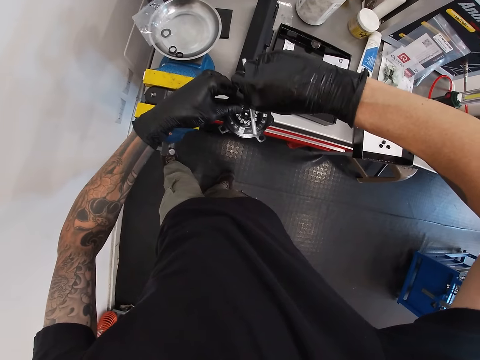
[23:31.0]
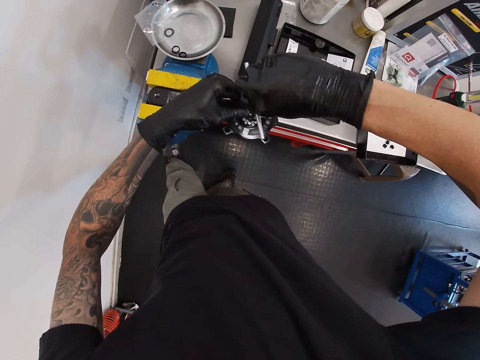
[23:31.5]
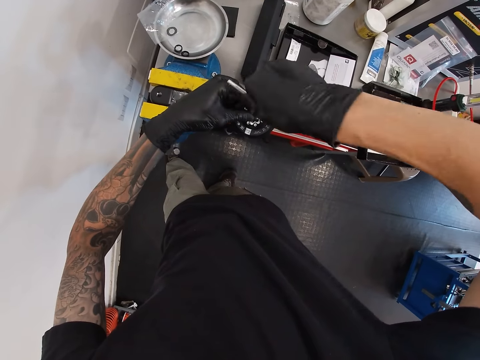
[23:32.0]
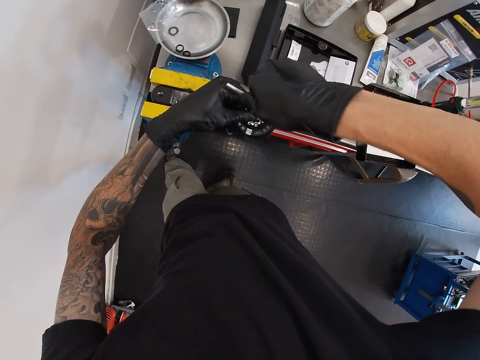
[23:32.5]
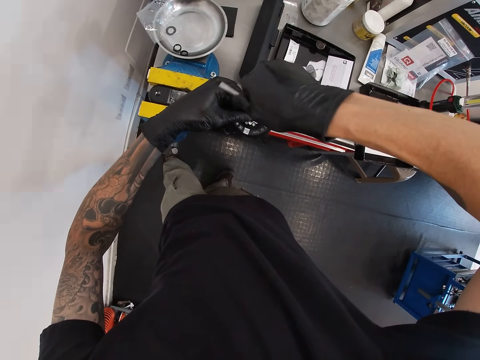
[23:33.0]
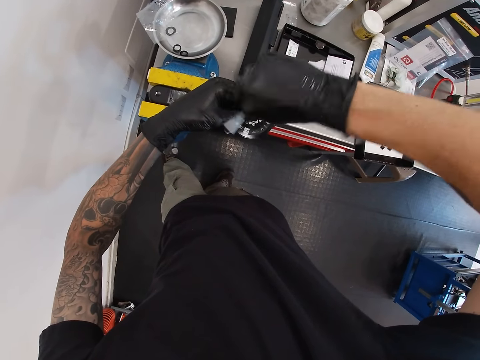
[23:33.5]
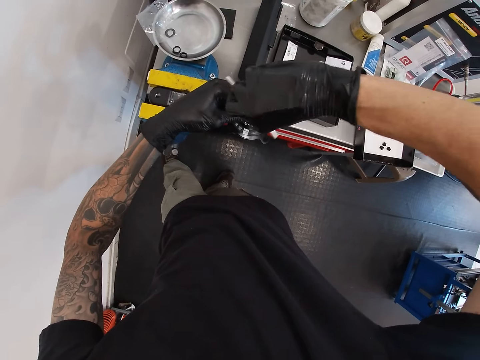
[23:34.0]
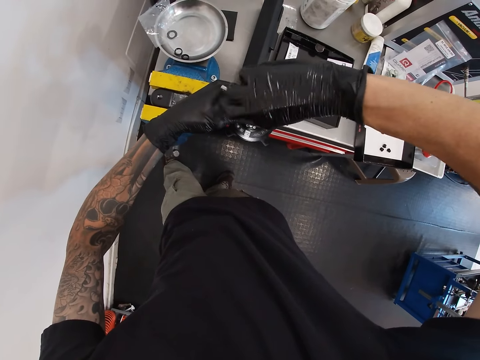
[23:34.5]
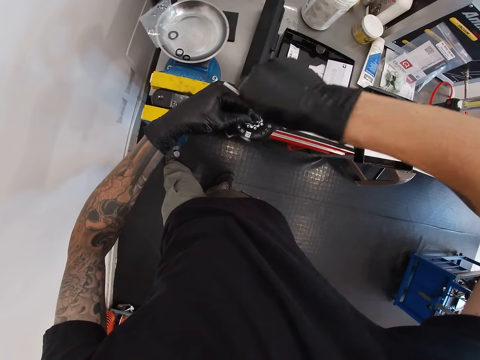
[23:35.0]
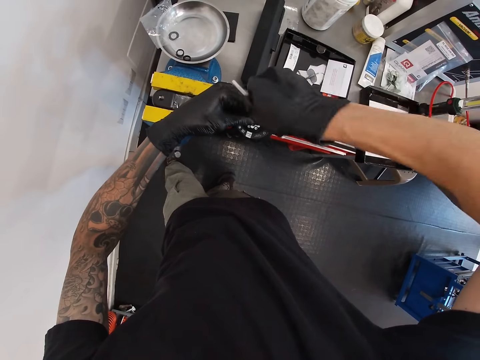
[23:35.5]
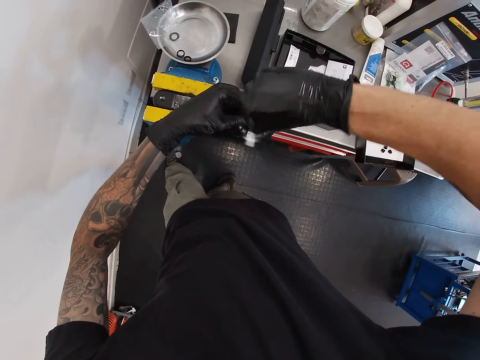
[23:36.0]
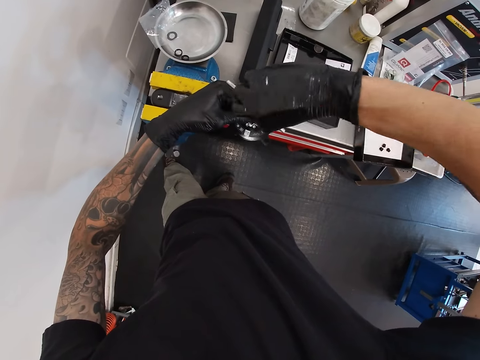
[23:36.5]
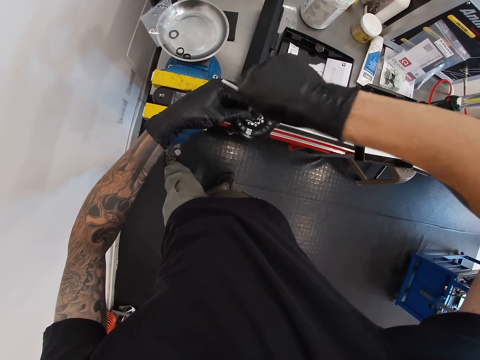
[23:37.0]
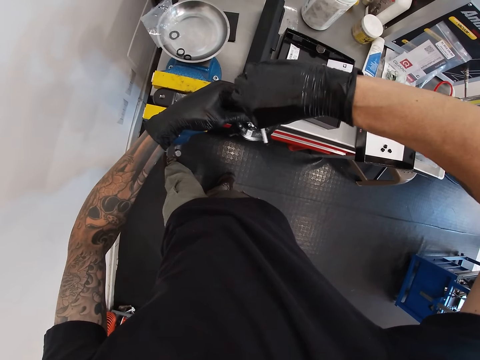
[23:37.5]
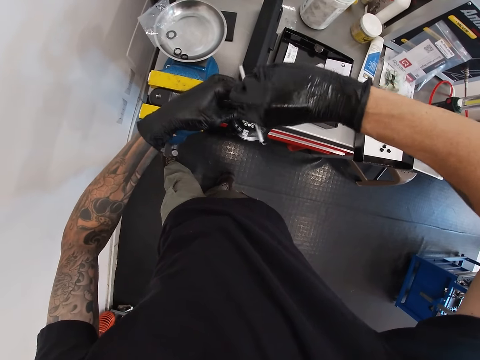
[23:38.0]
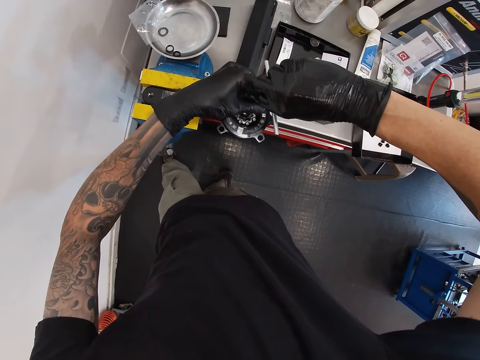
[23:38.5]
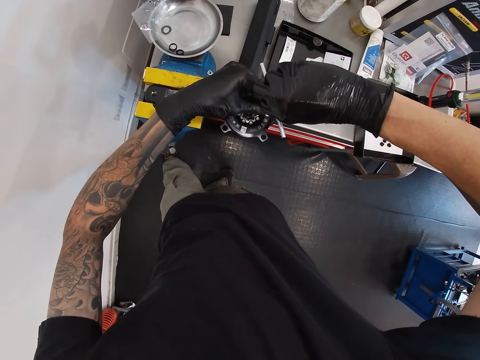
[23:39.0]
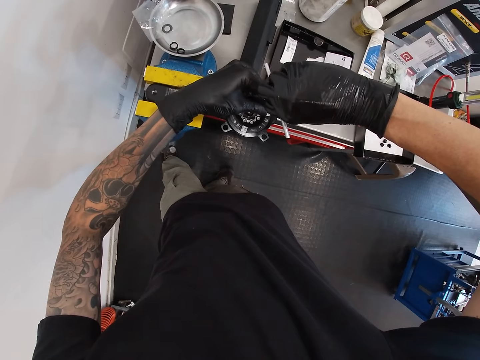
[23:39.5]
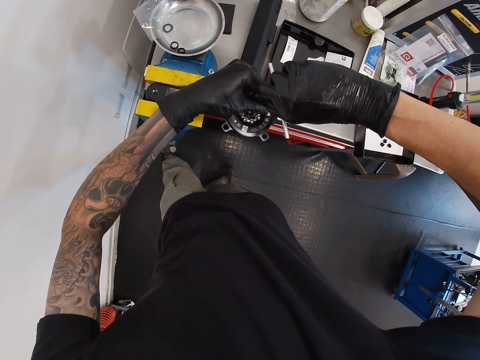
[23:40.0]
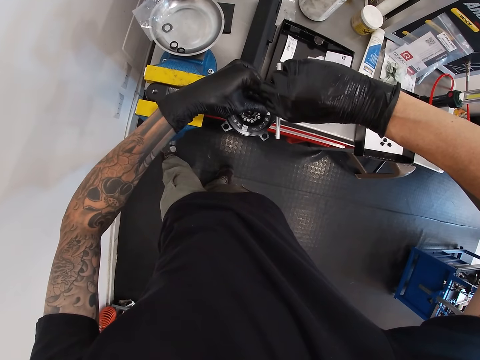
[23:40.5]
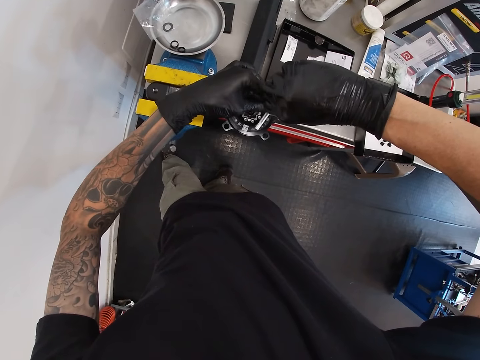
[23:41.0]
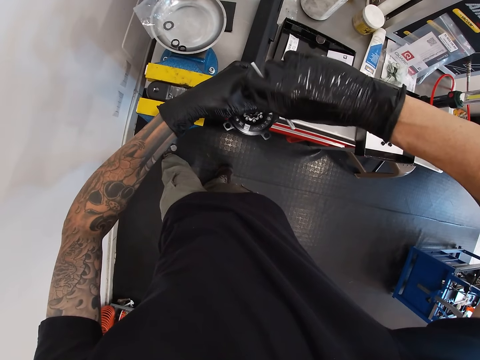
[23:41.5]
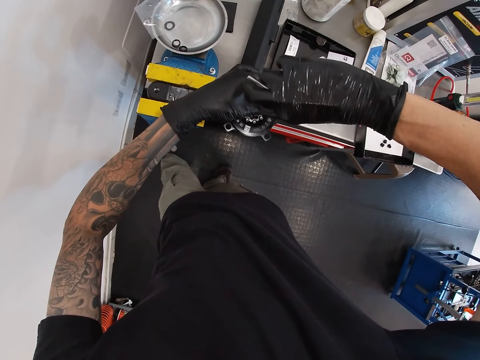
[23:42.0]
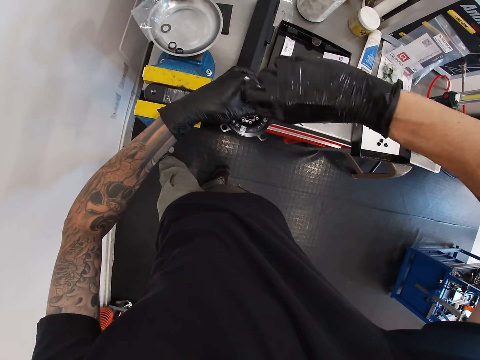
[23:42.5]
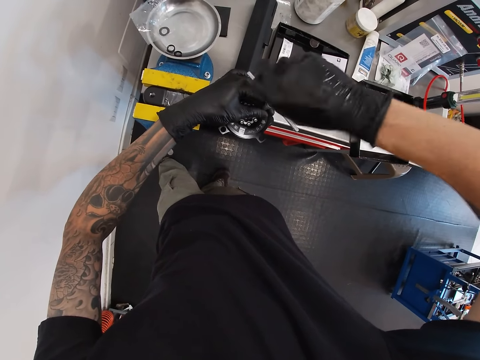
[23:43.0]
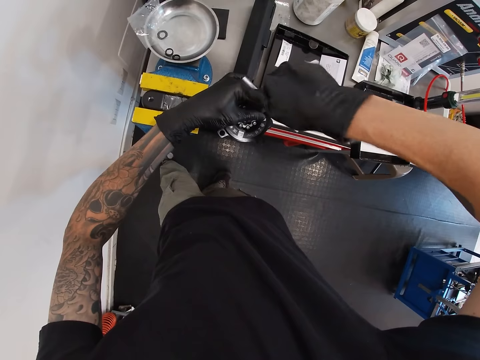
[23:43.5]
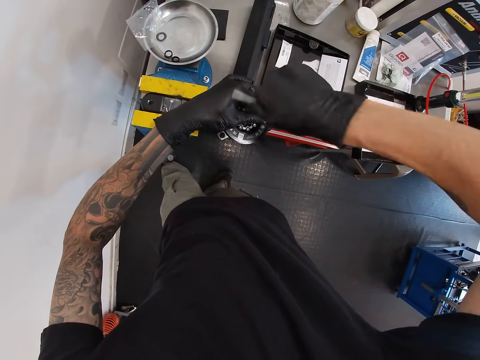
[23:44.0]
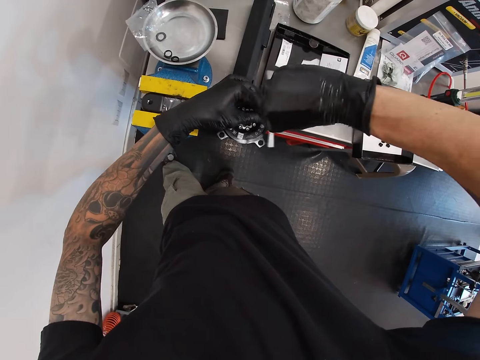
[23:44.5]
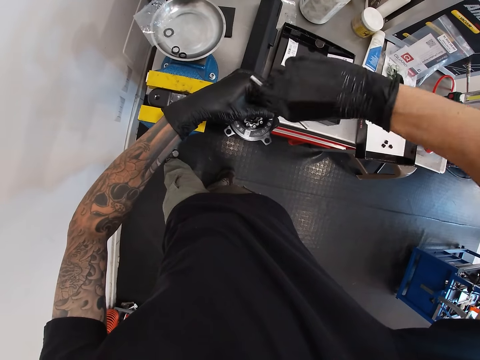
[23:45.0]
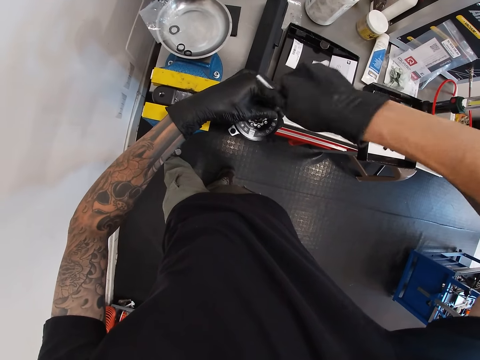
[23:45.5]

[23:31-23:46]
The camera wearer fastens the bolt with the bolt fastener. They fasten it again.

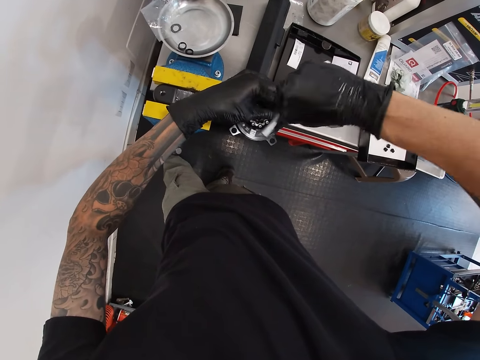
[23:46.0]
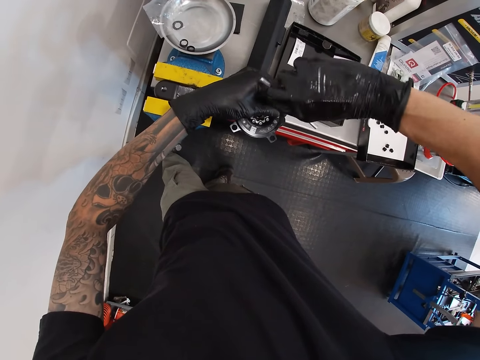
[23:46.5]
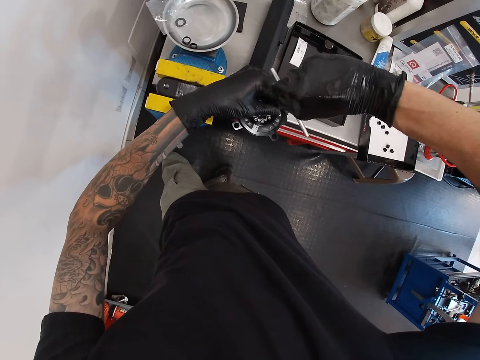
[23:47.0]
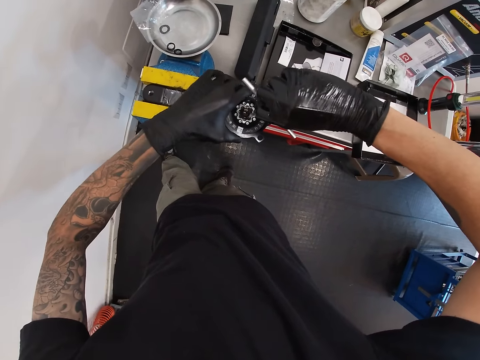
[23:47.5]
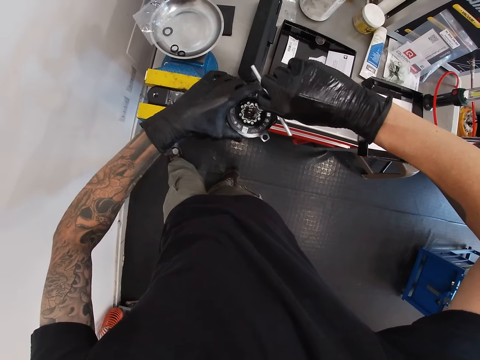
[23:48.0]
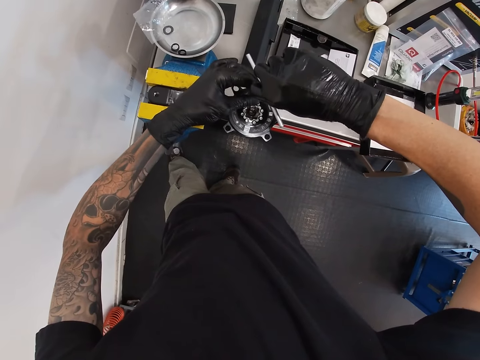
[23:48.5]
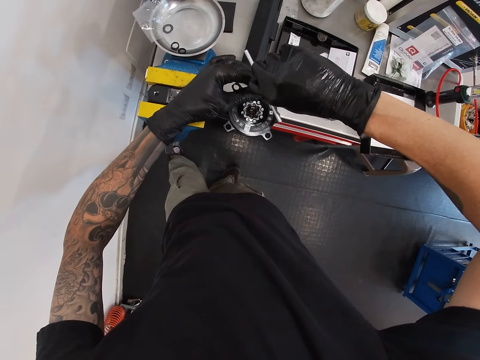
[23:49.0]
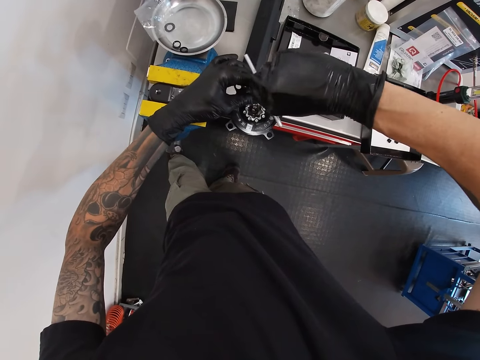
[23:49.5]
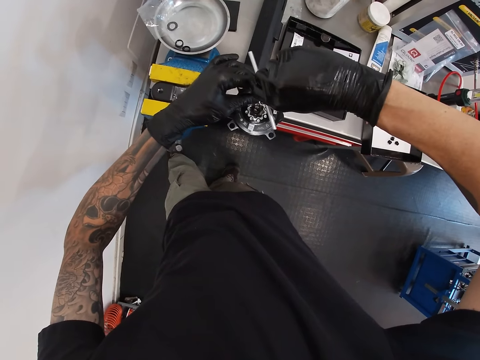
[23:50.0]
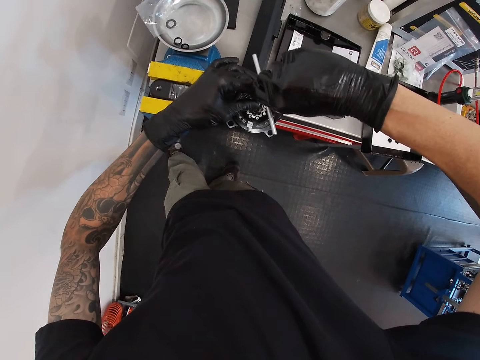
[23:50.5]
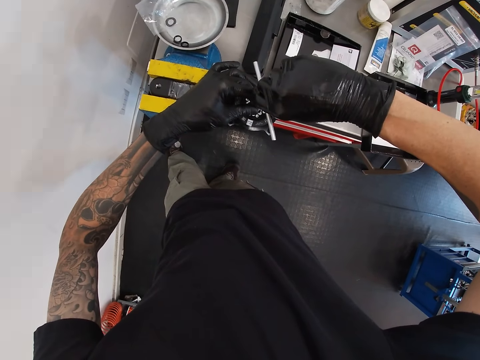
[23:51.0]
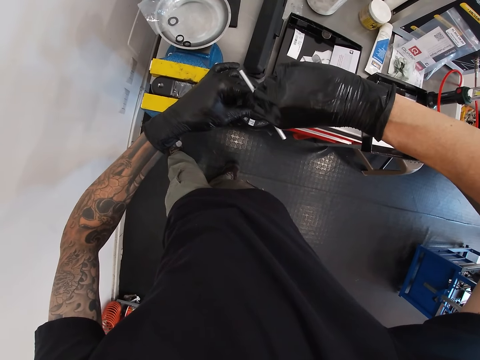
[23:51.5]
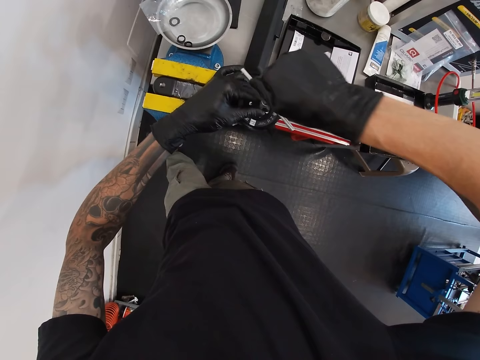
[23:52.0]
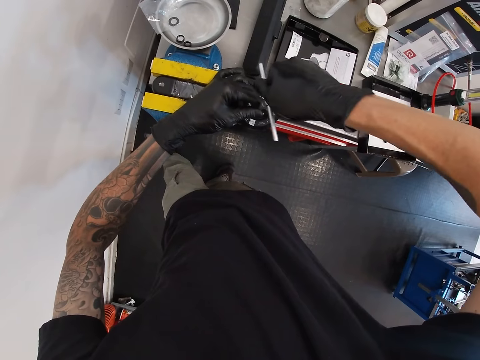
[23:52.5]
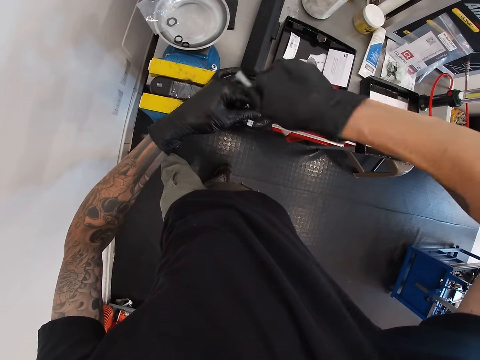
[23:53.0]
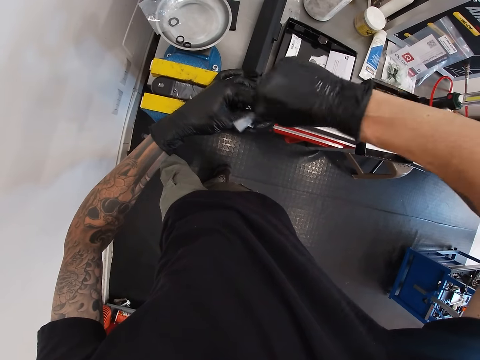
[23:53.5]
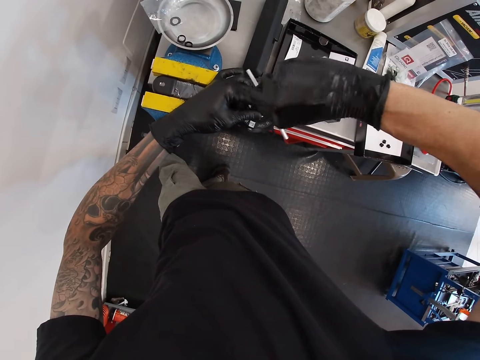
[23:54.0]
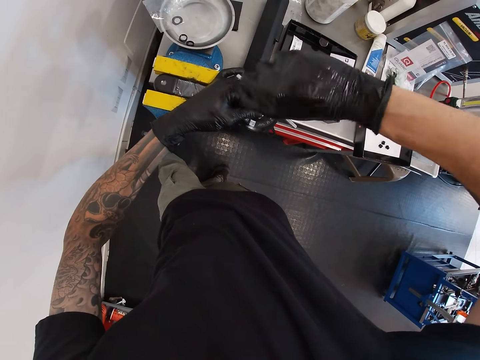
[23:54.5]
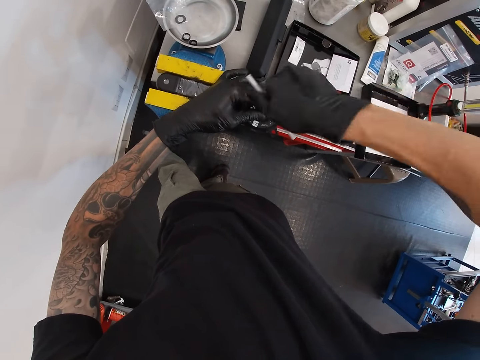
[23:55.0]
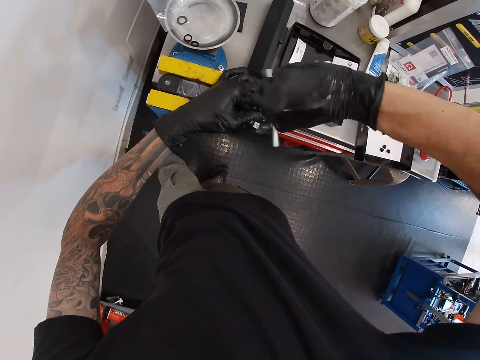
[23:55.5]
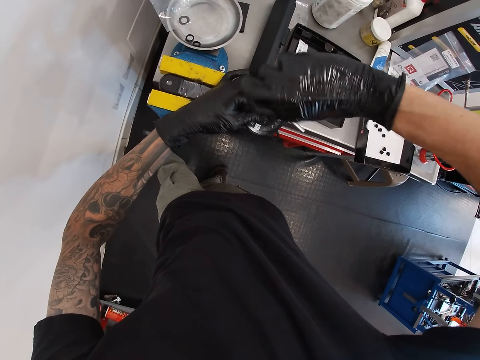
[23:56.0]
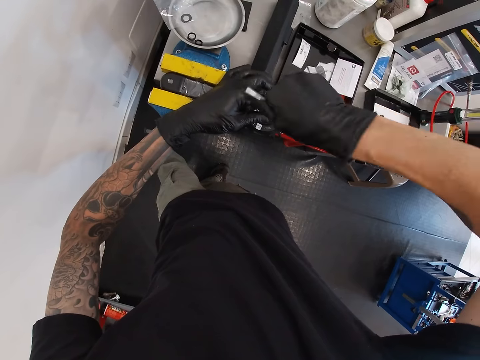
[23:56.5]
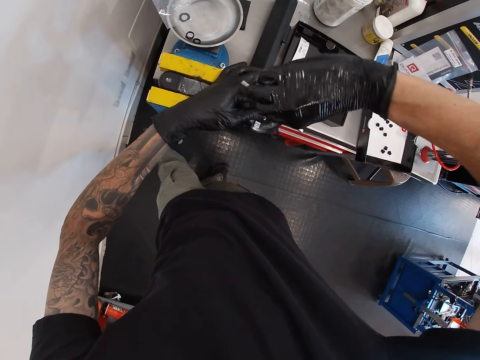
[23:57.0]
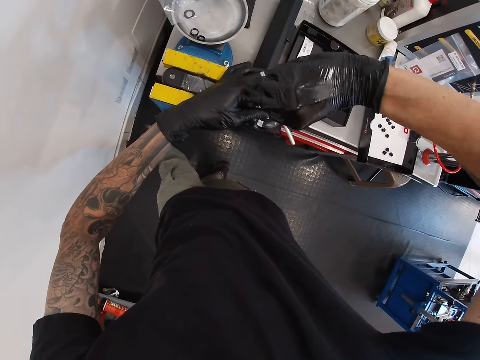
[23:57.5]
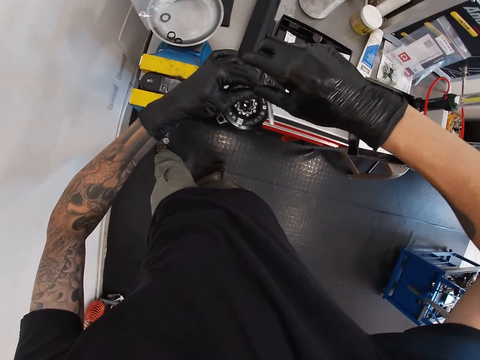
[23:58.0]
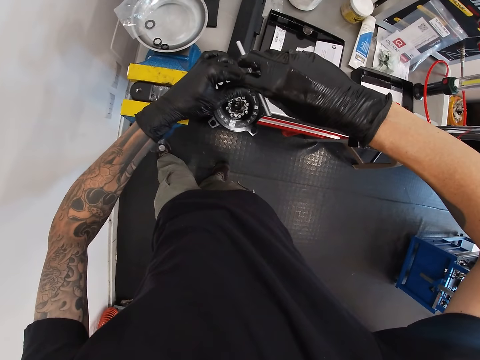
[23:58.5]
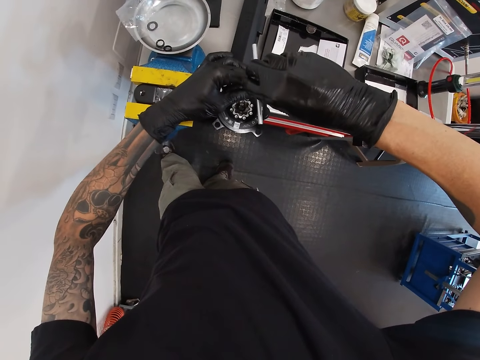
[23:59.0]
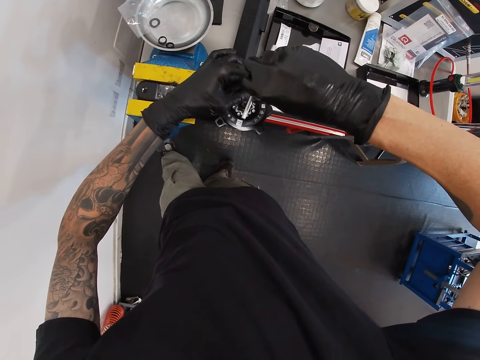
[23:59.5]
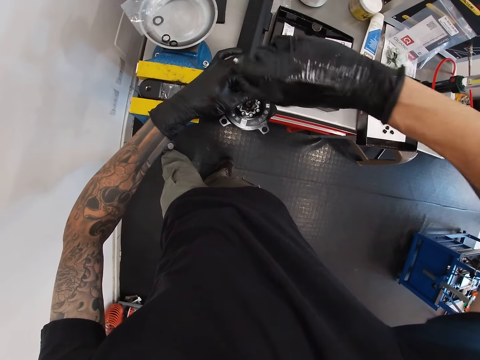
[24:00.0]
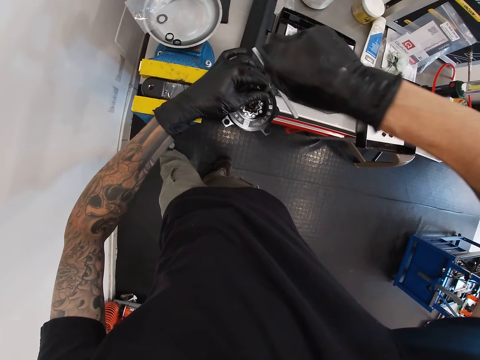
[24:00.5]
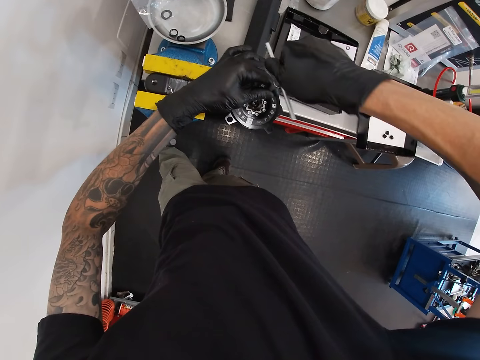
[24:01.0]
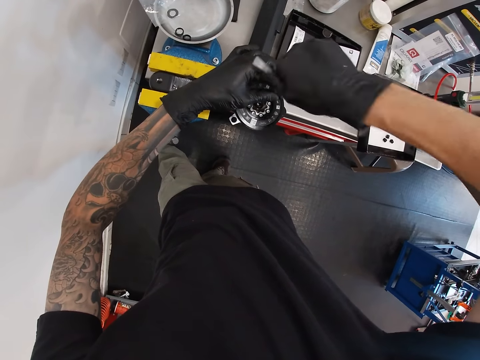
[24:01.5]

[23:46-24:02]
The camera wearer fastens the bolt with the bolt fastener repeatedly.
